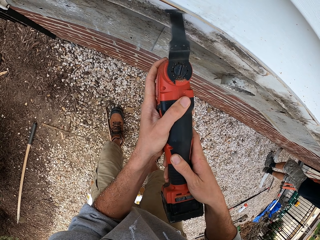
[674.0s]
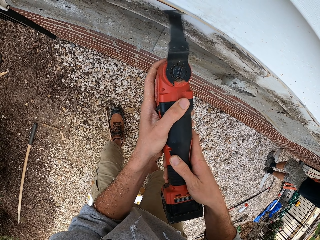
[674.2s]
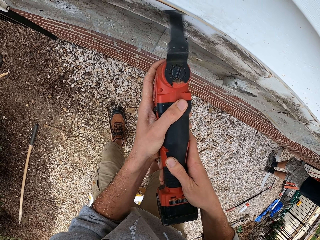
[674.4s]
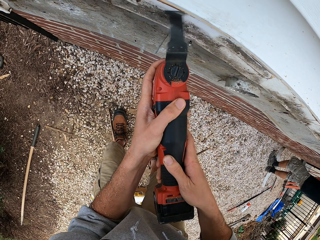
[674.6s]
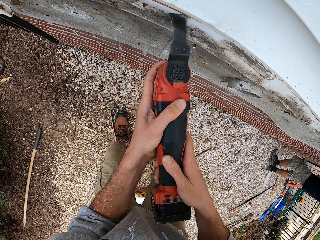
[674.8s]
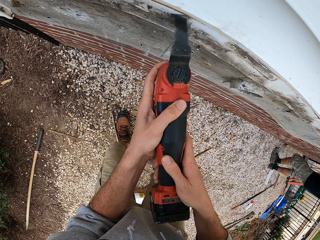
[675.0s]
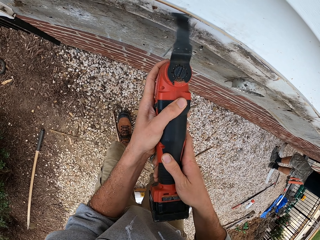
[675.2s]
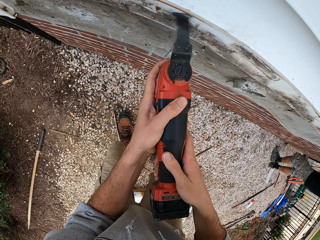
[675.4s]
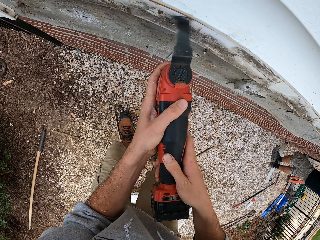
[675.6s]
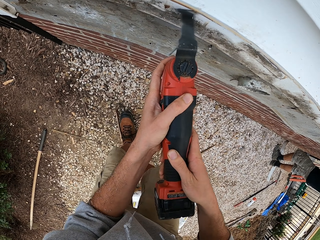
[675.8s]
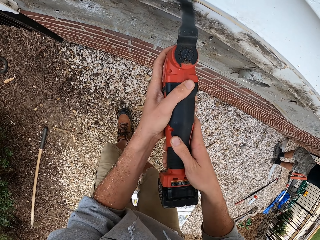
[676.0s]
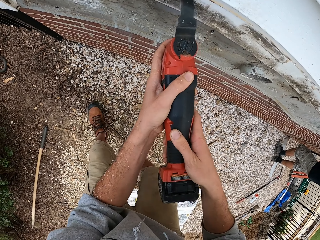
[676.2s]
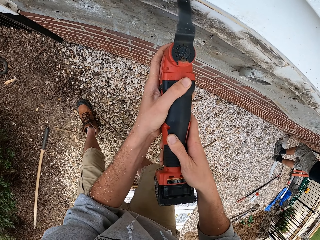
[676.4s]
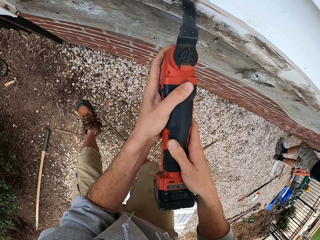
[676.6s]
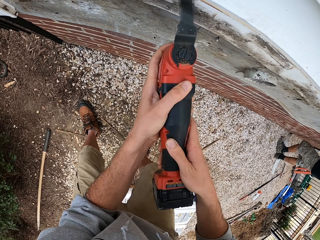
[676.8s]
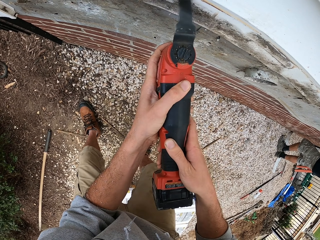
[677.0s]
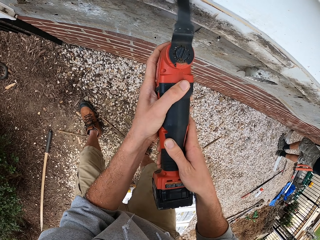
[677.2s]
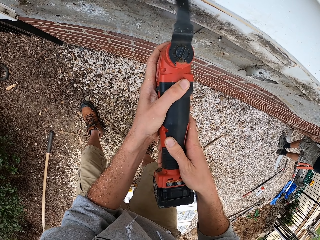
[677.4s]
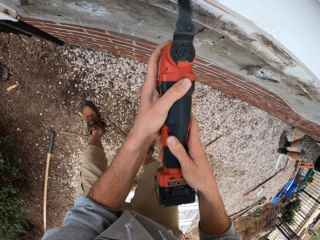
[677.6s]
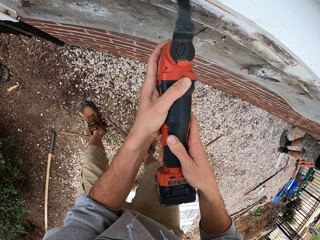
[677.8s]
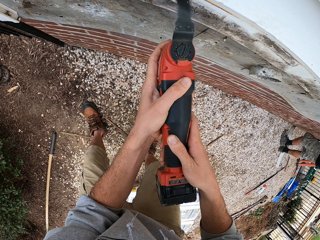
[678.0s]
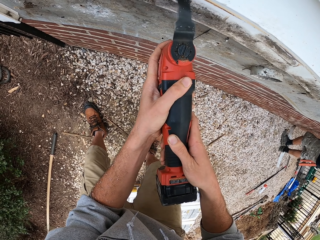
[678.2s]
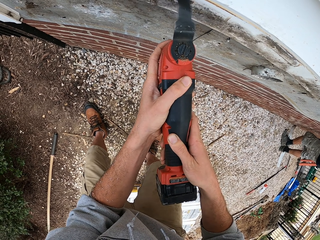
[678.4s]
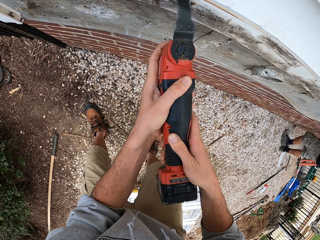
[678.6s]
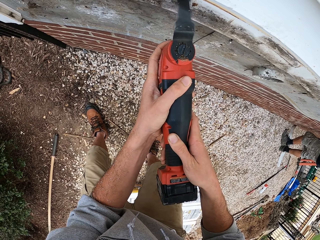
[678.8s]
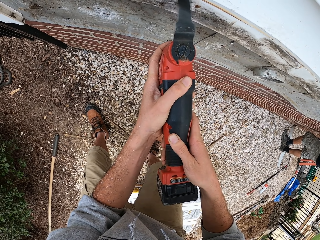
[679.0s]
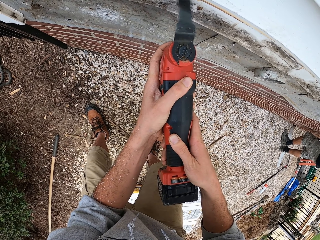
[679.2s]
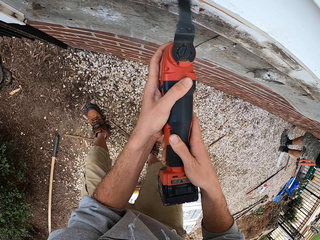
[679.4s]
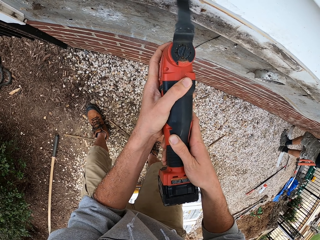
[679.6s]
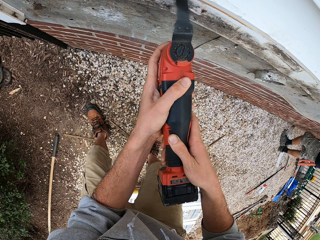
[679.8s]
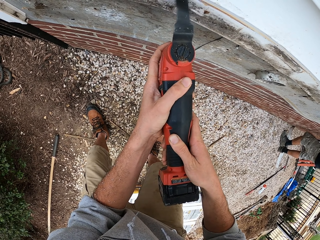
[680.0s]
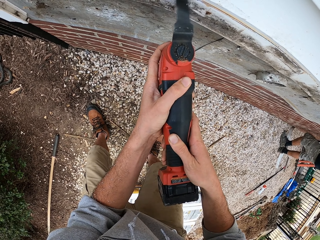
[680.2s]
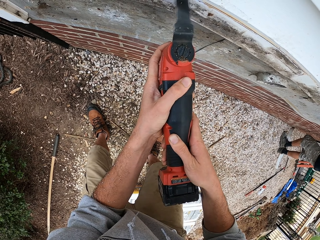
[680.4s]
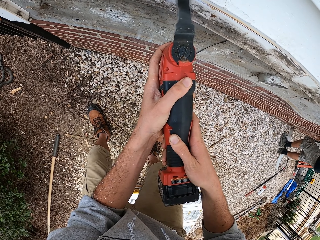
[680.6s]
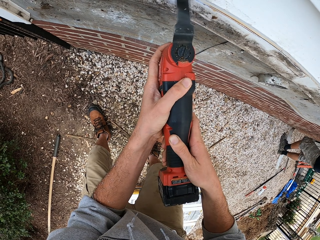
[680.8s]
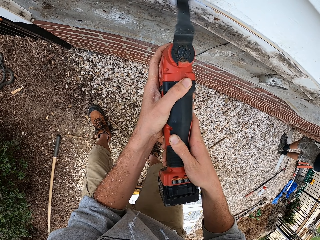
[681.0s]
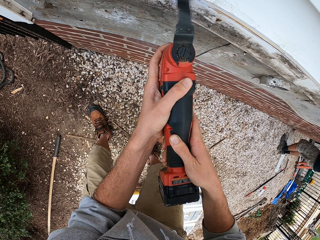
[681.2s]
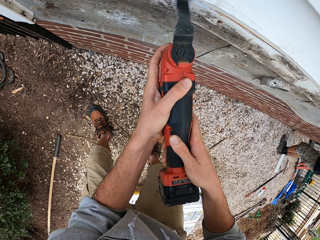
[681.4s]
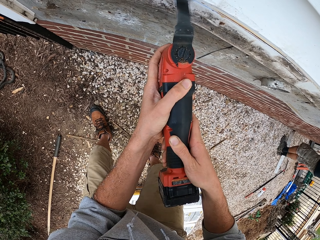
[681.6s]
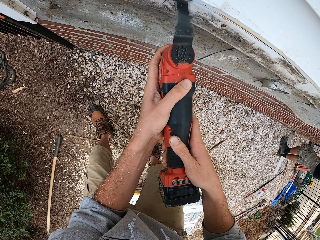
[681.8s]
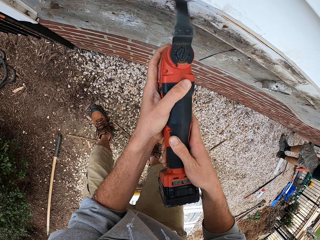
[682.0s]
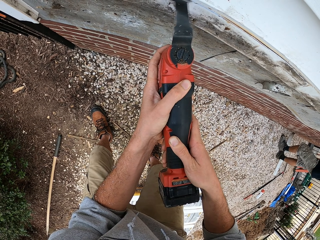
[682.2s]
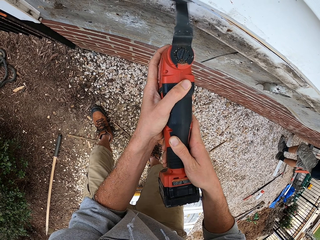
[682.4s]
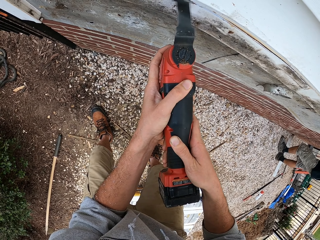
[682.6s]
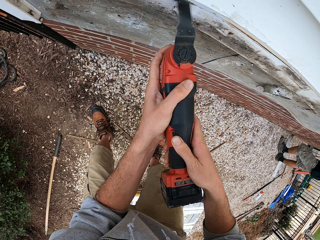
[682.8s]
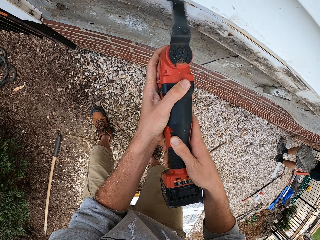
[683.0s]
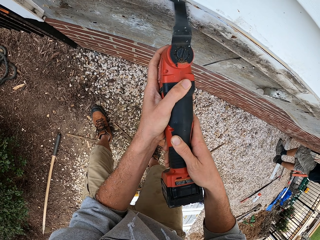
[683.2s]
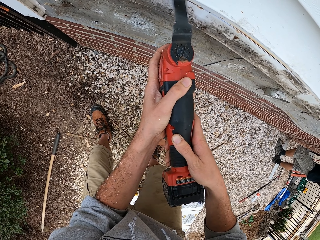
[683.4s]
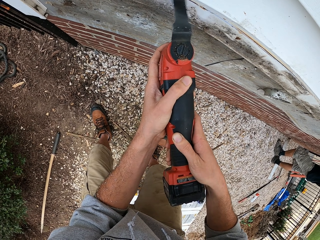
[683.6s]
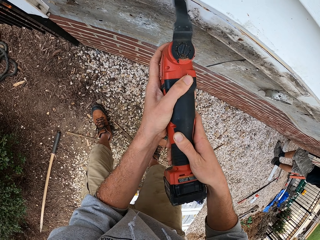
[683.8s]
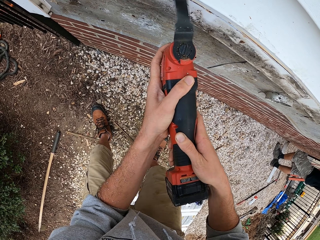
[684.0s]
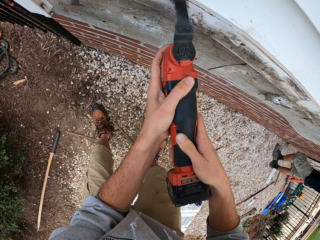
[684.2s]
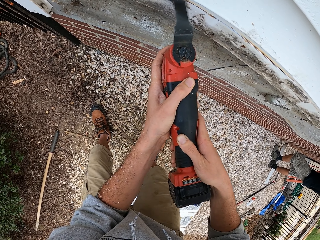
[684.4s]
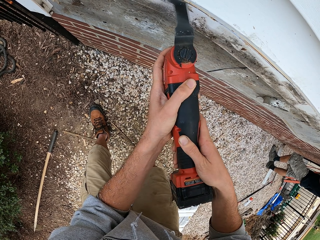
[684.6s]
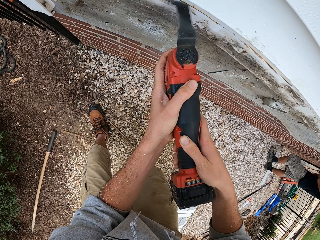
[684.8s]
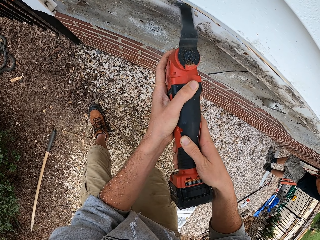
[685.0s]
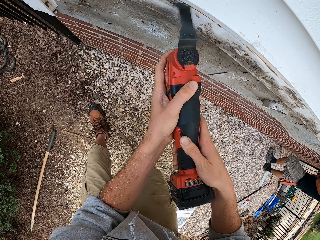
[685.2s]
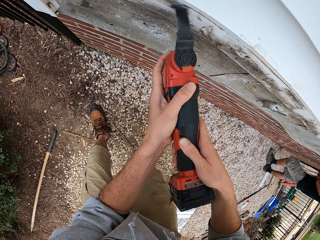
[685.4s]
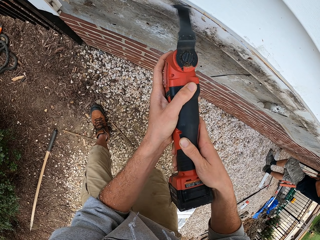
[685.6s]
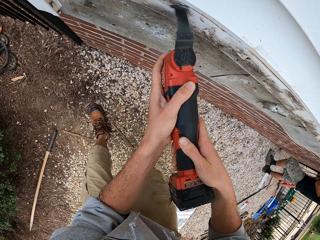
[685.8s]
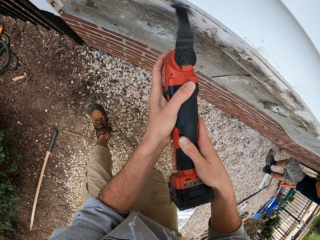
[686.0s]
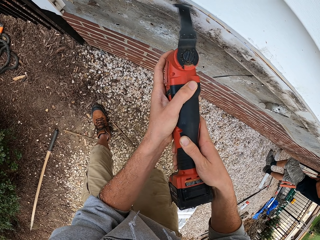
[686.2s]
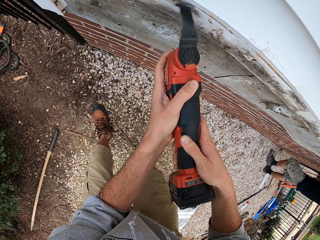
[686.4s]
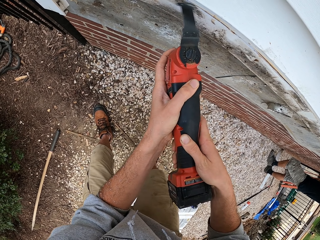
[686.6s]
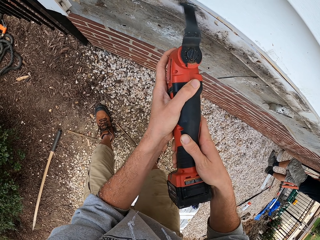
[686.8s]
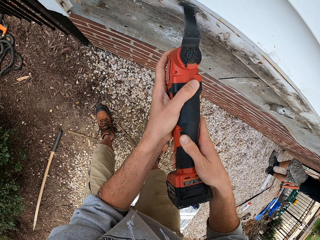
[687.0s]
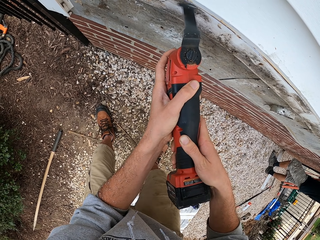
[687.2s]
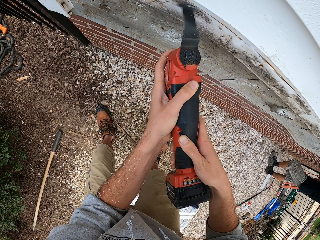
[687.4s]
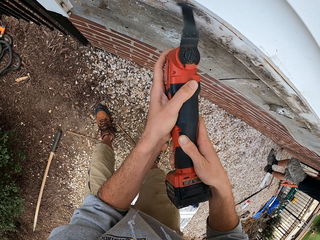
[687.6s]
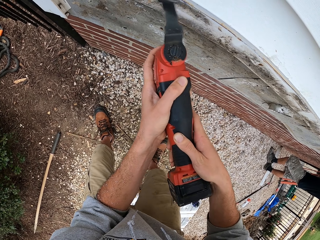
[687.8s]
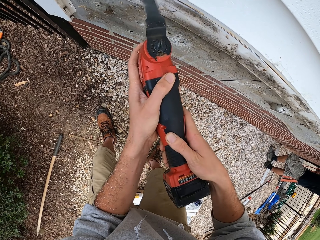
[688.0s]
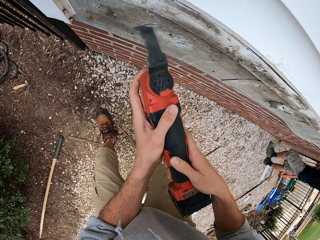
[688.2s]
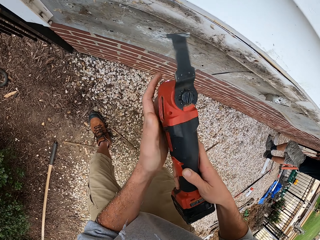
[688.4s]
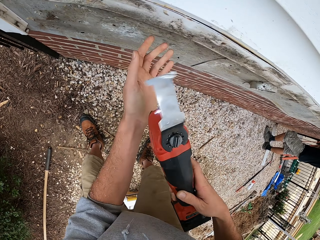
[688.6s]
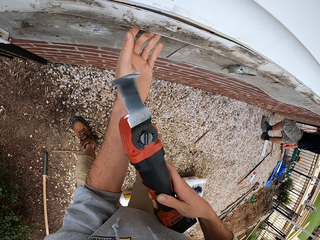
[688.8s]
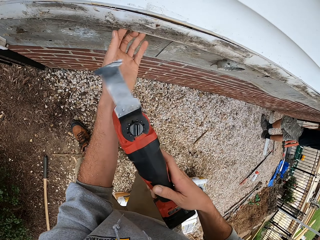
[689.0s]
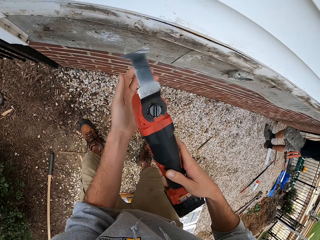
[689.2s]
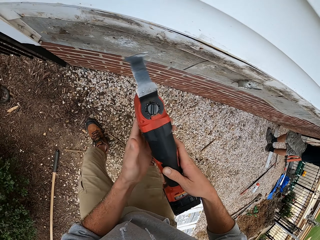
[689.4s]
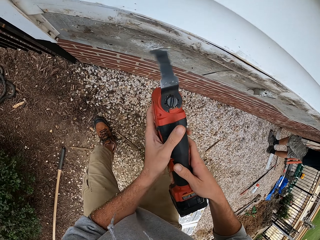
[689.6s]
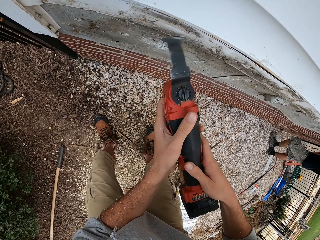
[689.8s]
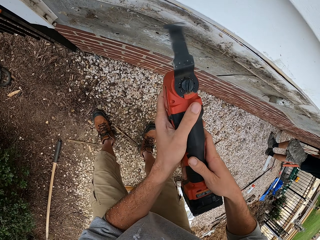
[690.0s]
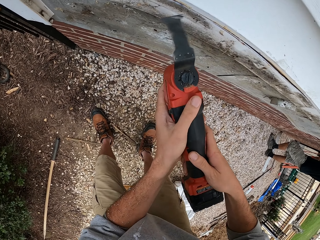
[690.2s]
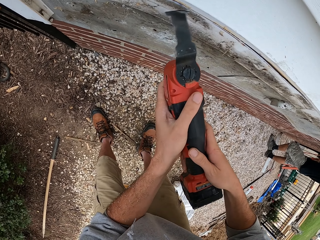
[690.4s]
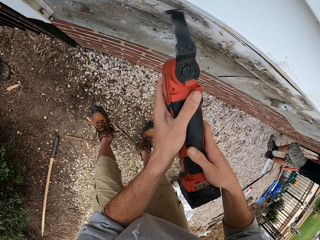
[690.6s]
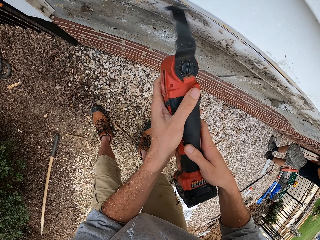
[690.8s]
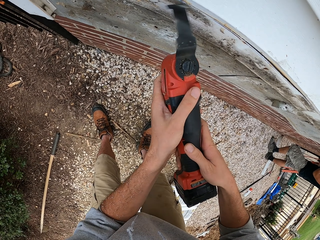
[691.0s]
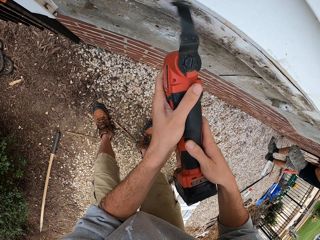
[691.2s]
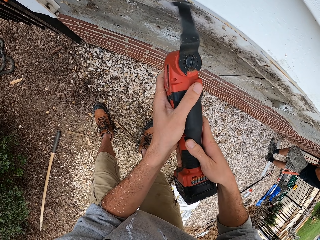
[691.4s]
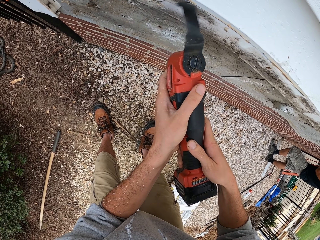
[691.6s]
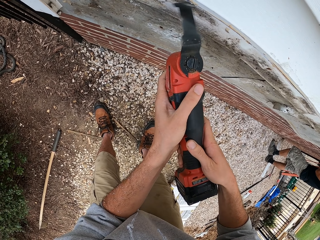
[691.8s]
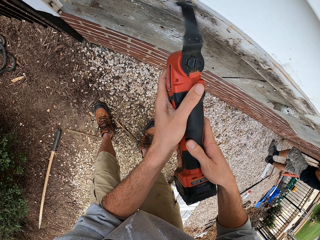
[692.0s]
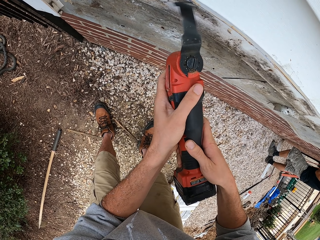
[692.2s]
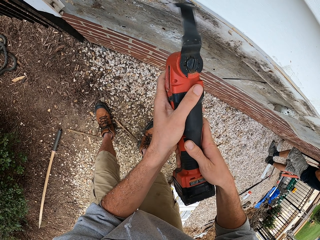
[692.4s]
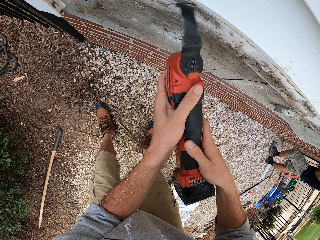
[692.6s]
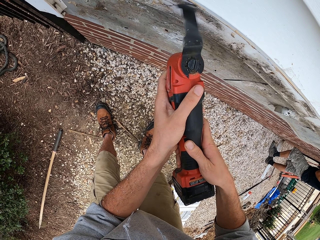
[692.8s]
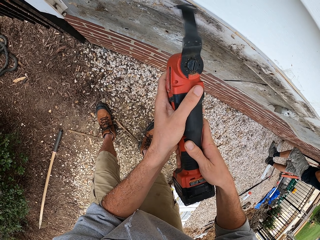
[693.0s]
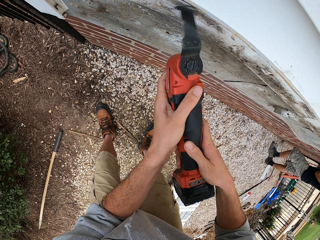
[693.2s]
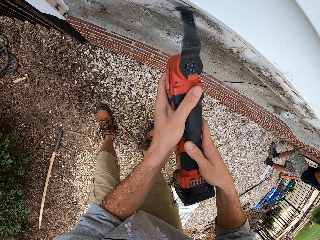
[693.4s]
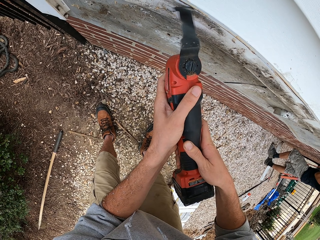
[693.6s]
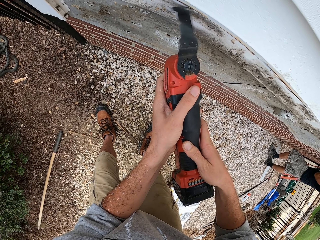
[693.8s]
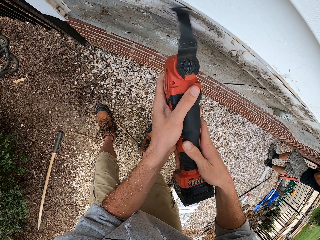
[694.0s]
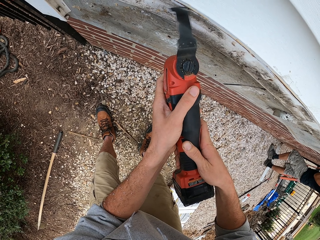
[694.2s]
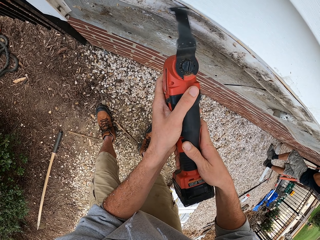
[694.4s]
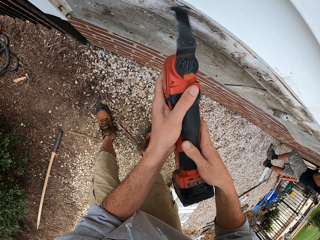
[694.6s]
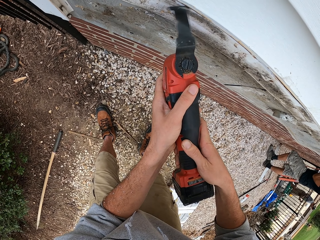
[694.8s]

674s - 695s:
The camera wearer moves along the wall. They move along the wall again. They hold the metal on the wall. They operate the multi cutter.
